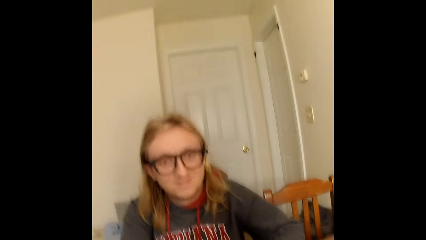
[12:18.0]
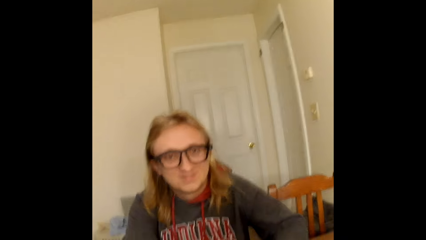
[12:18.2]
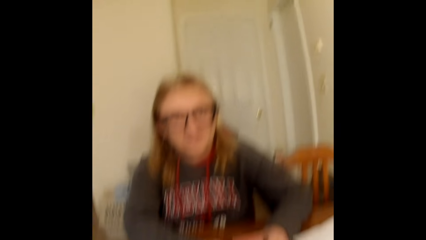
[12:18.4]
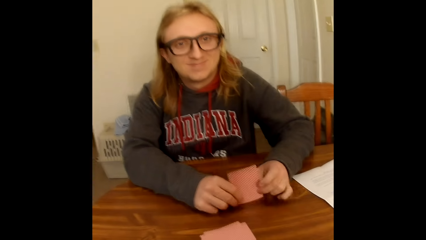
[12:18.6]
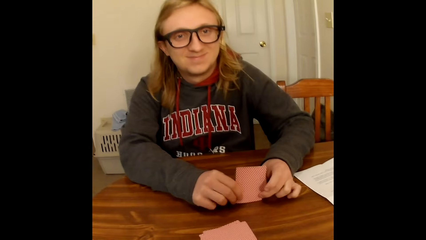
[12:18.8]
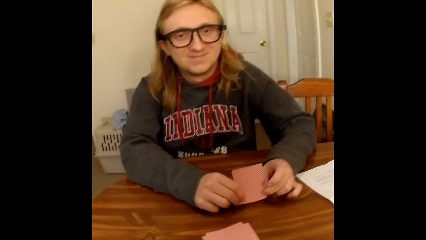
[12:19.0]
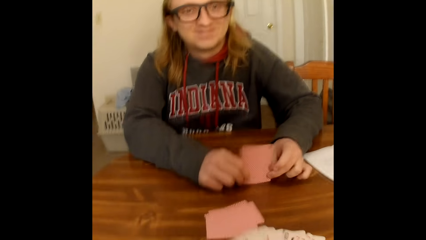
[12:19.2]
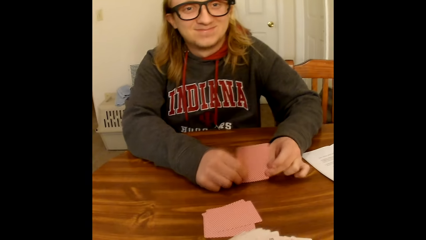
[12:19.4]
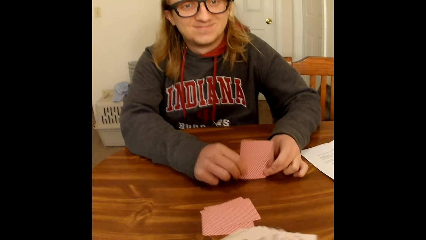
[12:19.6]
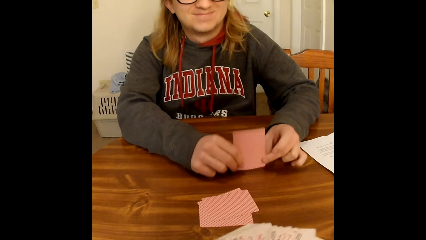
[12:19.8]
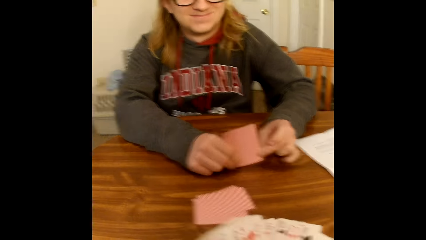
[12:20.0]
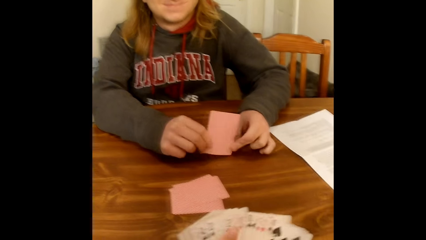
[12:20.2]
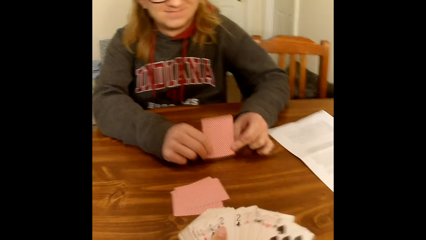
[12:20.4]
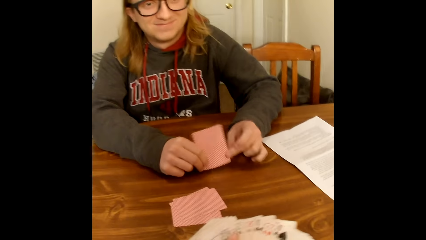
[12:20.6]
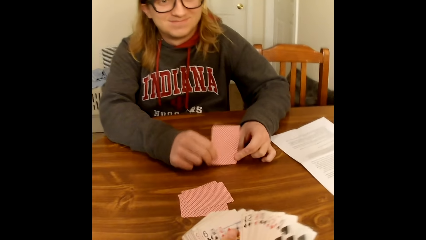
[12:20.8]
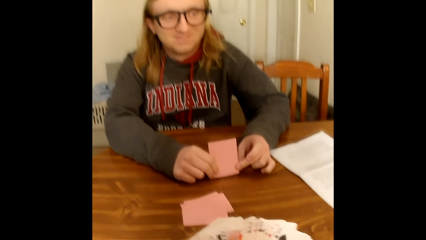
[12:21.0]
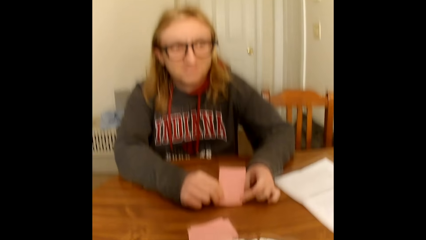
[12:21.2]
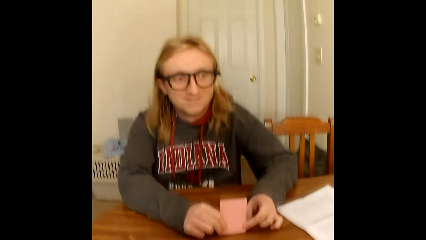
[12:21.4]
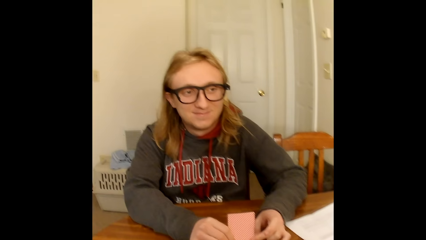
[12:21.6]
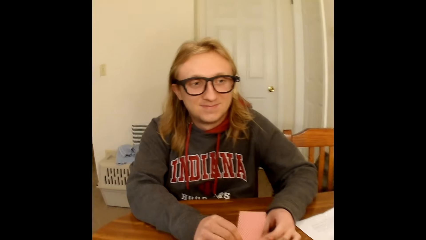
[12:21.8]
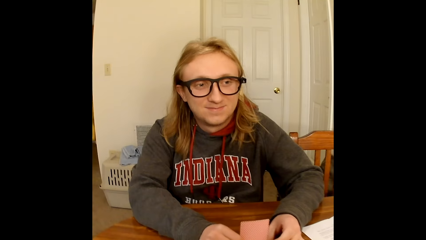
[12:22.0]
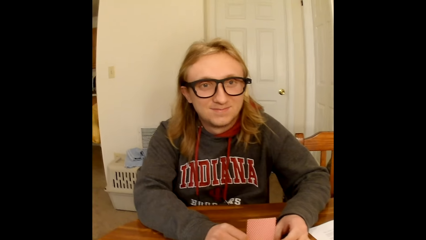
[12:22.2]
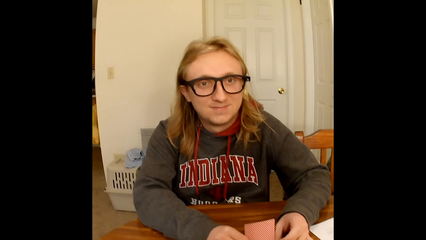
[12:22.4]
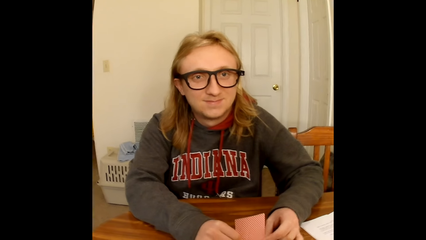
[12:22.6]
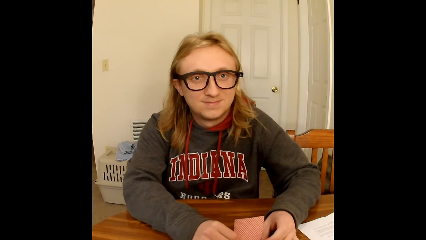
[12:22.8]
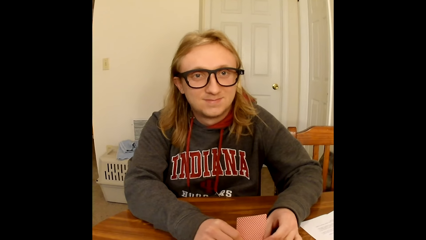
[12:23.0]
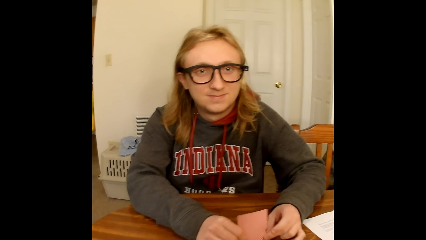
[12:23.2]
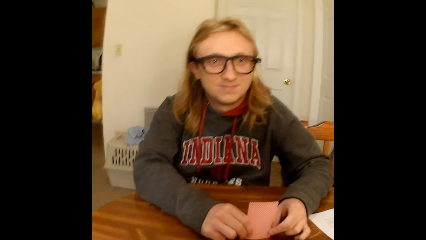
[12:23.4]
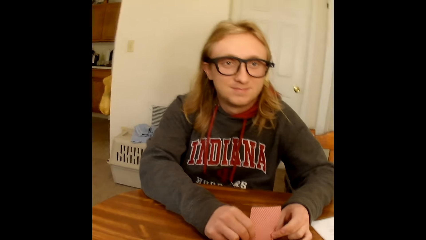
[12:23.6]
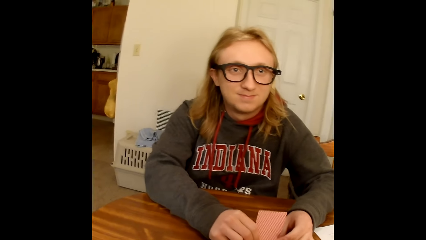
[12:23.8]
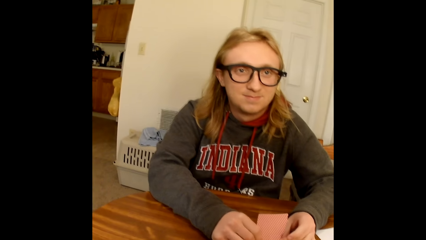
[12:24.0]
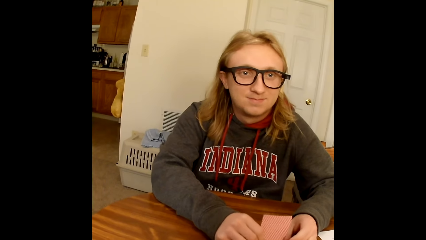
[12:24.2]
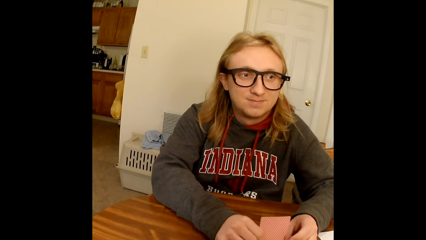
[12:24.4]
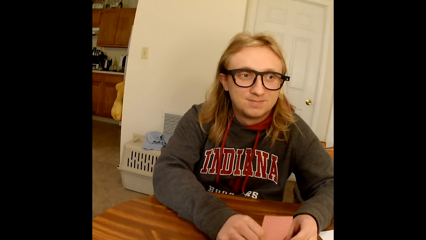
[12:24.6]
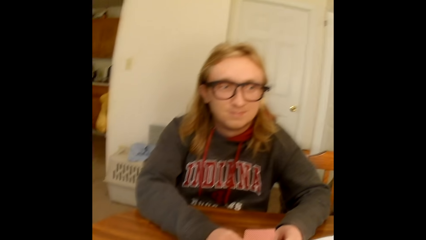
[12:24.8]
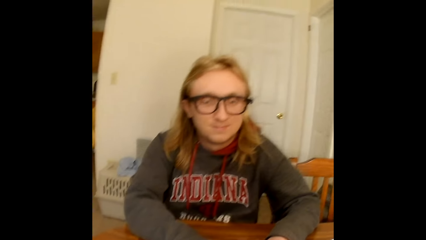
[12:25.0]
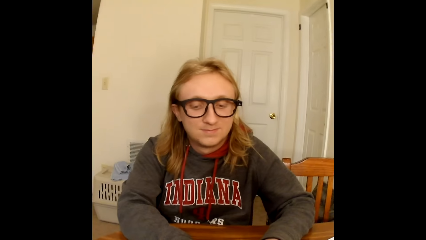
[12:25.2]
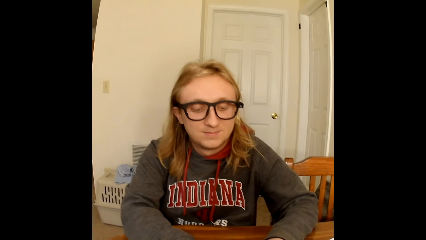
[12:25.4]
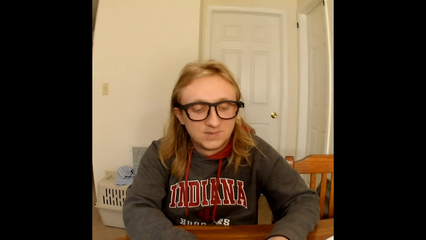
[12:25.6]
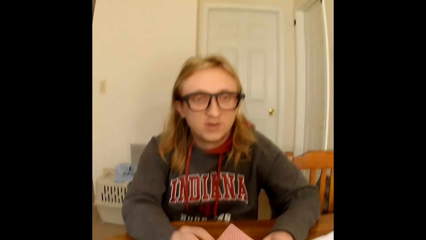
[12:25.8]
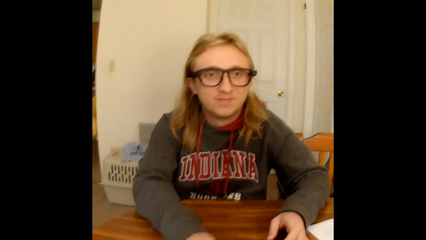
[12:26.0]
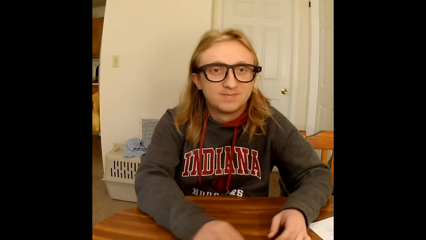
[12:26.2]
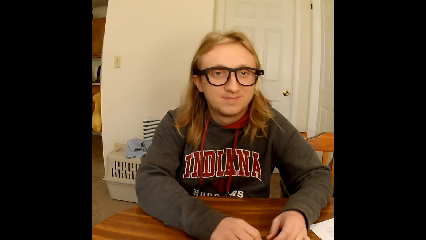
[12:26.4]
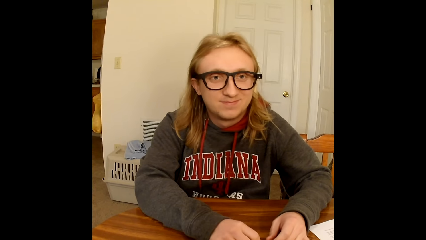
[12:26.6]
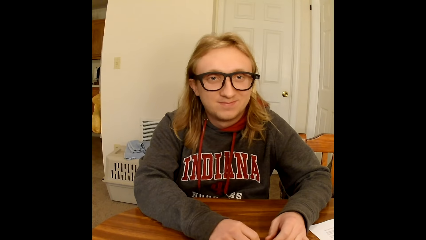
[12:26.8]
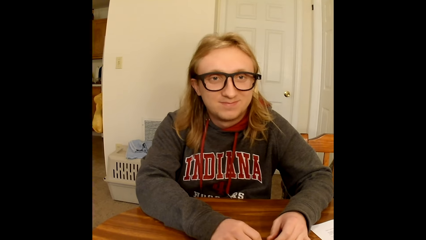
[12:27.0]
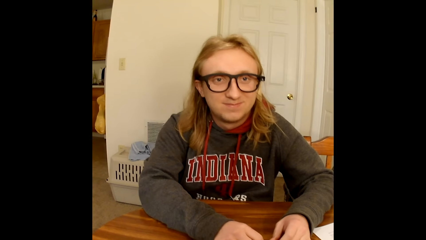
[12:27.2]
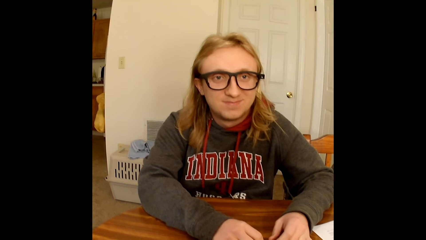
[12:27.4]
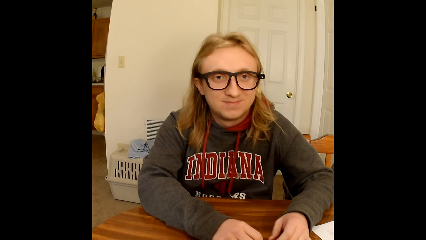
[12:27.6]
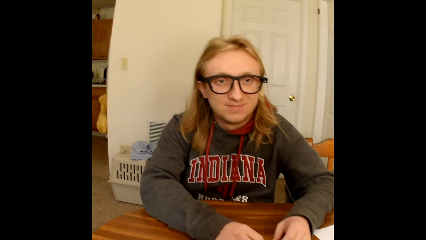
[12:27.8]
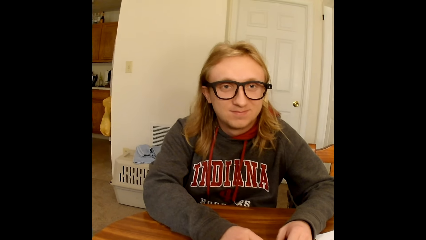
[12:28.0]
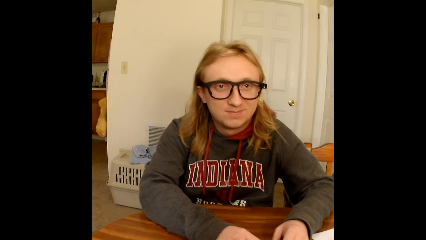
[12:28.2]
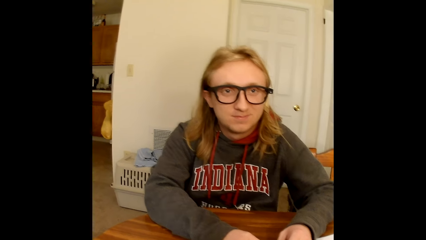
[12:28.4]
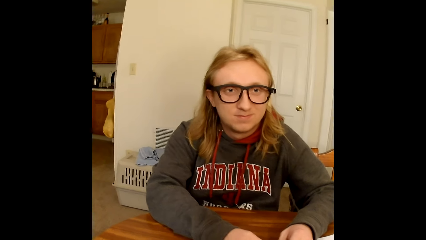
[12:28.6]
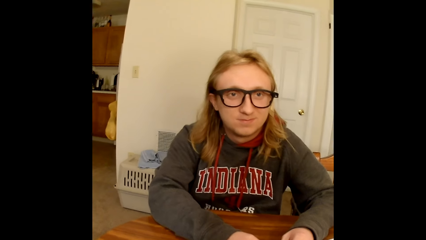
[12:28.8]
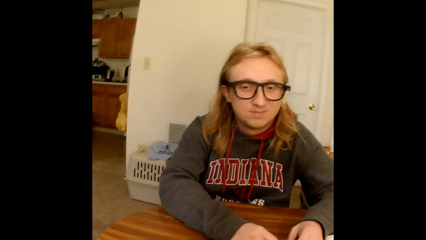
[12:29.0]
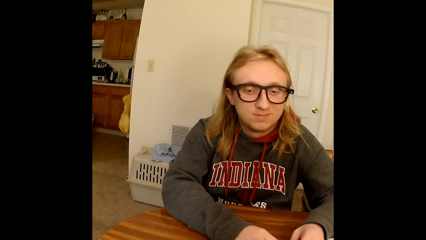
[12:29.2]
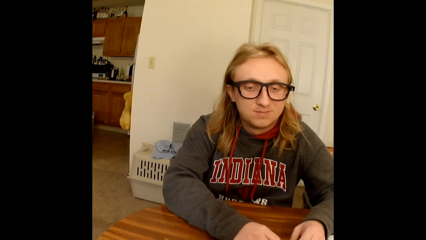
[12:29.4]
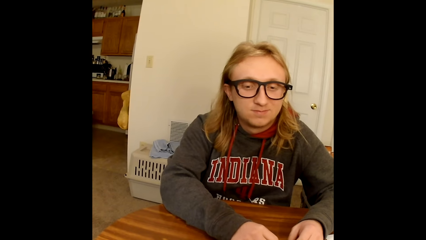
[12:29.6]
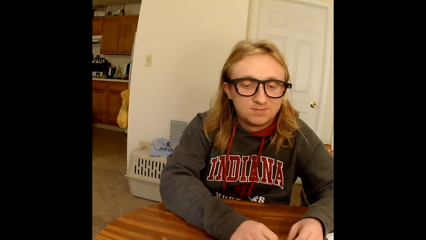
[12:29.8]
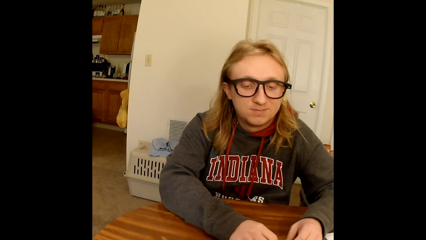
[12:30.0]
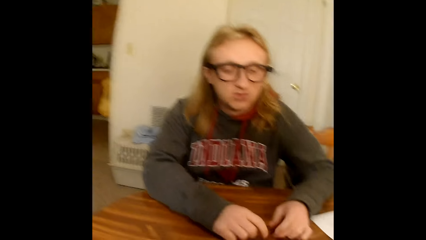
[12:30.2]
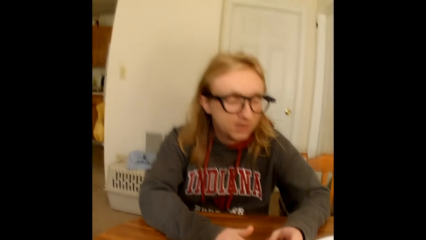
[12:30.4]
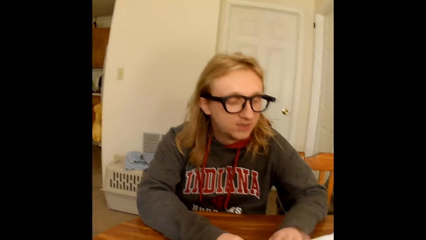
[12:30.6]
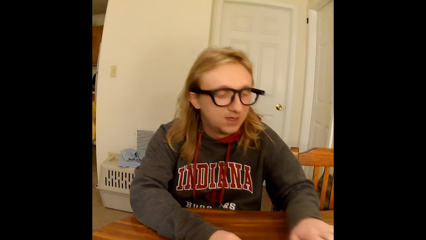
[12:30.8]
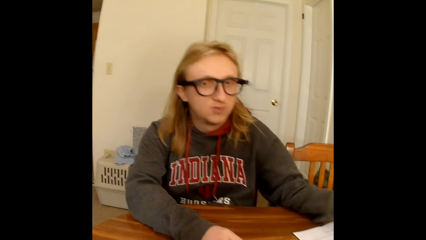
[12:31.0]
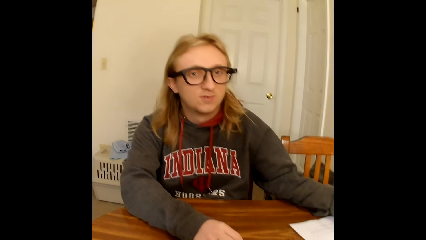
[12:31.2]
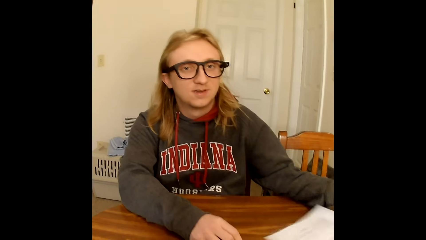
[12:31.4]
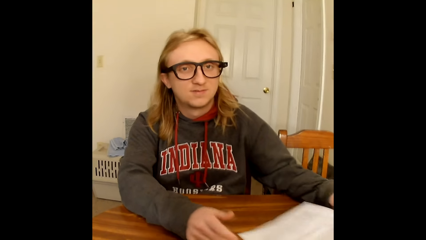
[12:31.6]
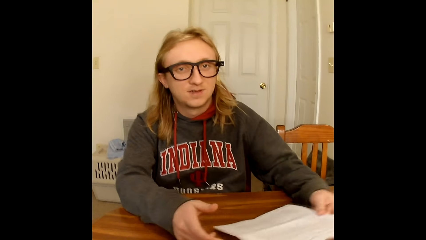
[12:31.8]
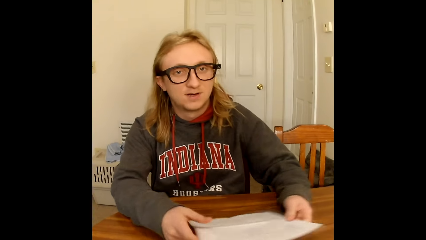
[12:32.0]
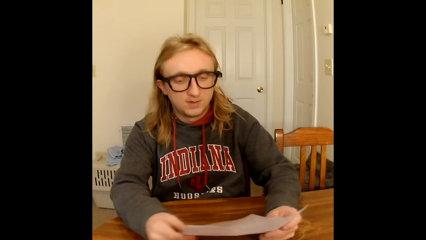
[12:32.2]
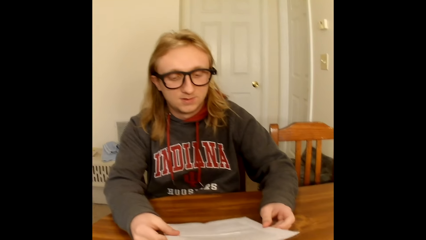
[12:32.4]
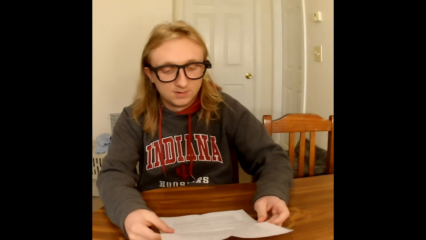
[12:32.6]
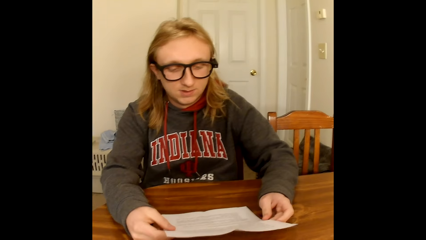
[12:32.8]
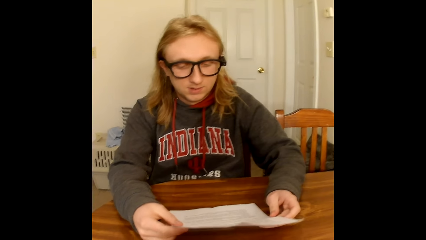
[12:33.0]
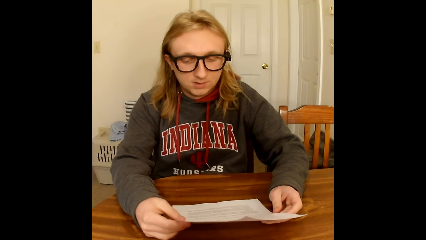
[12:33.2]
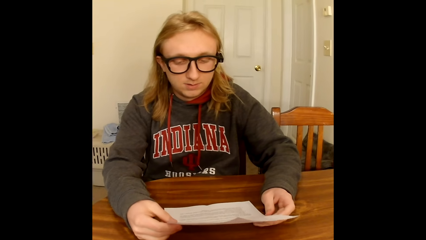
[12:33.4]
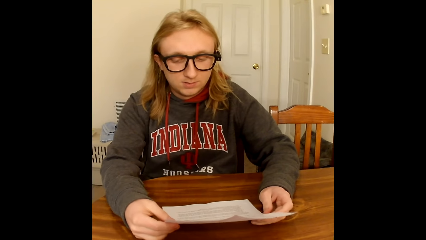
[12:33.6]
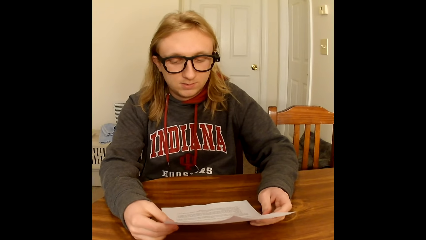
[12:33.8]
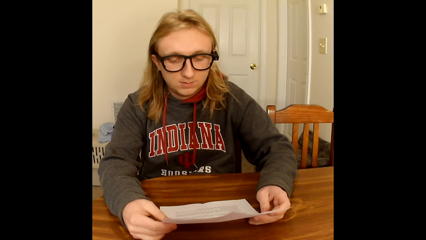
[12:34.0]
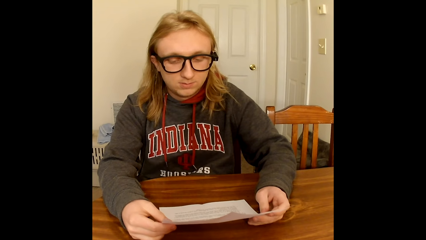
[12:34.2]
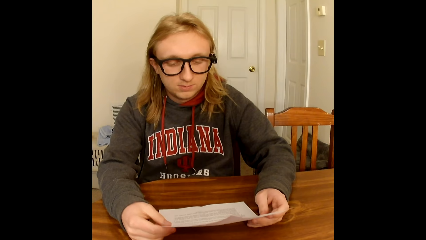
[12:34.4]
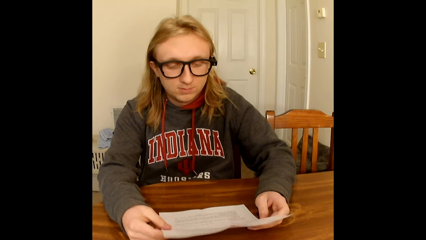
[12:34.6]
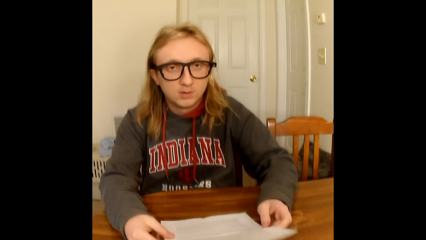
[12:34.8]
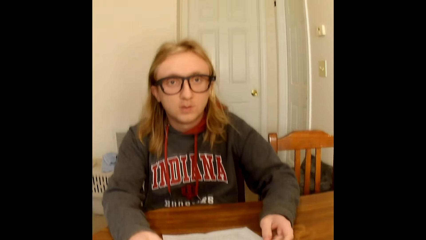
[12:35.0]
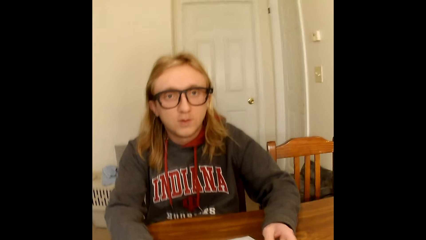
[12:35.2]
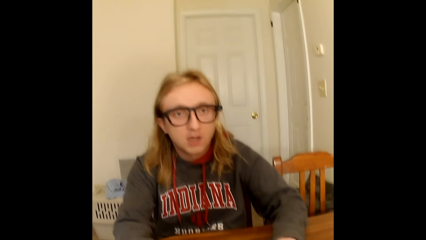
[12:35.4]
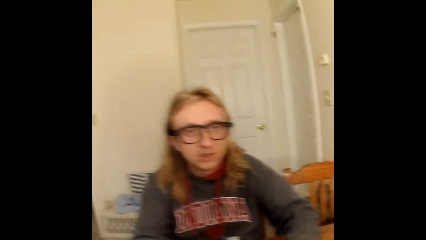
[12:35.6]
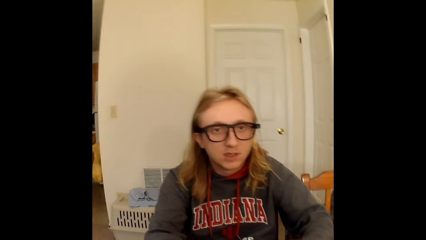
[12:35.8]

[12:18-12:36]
The camera wearer speaks to a man. They shuffle through cards in hand. The man puts a card on the table. The man picks up a piece of paper from the table with his left hand. The man holds the piece of paper in his left hand with both hands on the table. The man speaks to the camera wearer.
